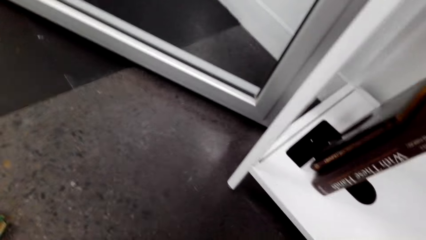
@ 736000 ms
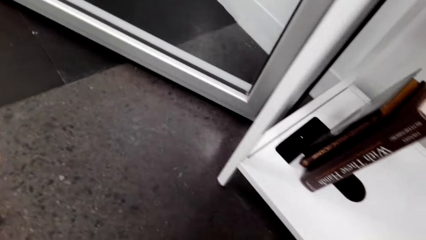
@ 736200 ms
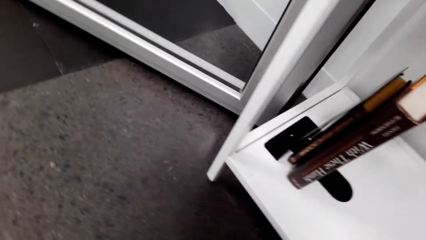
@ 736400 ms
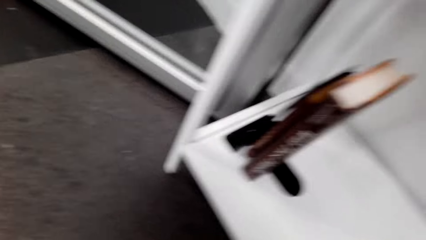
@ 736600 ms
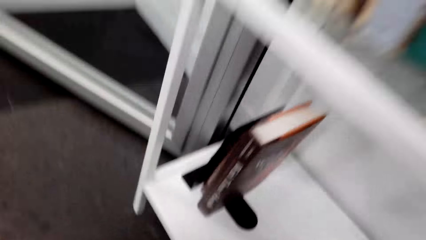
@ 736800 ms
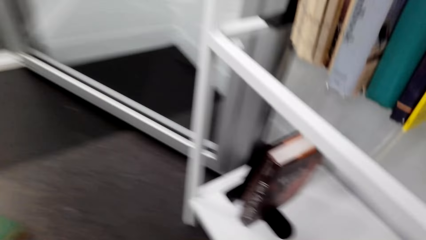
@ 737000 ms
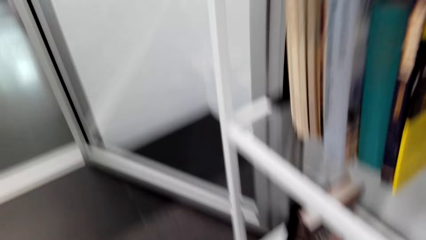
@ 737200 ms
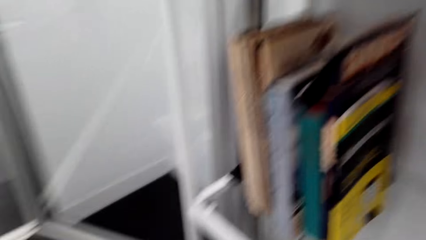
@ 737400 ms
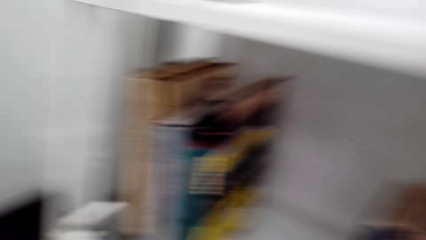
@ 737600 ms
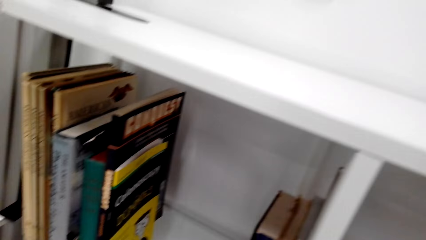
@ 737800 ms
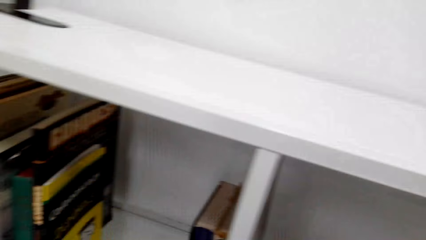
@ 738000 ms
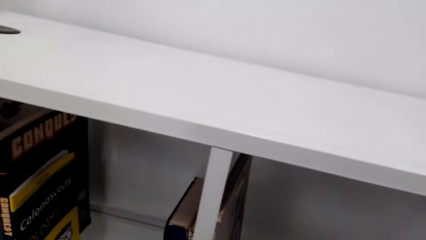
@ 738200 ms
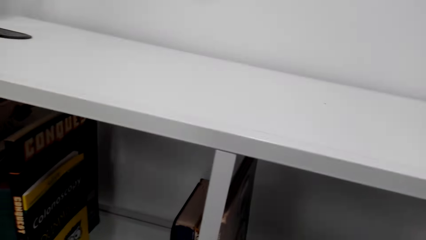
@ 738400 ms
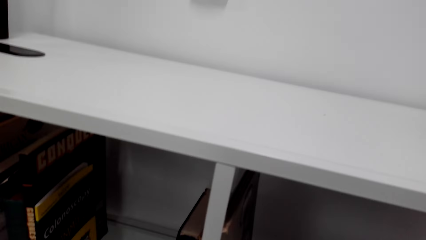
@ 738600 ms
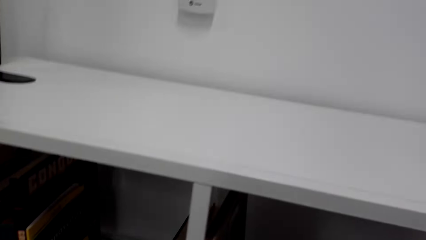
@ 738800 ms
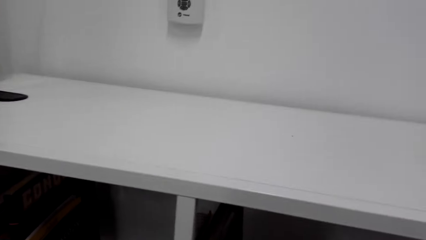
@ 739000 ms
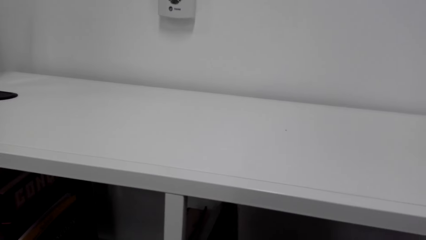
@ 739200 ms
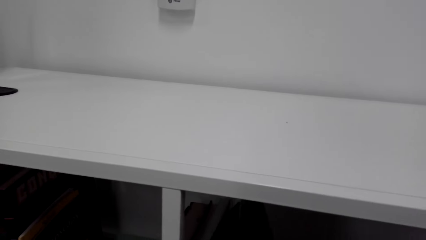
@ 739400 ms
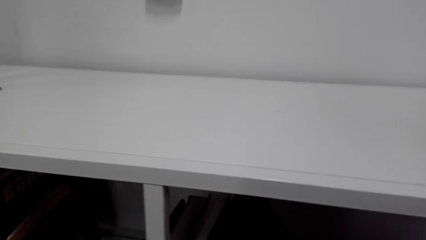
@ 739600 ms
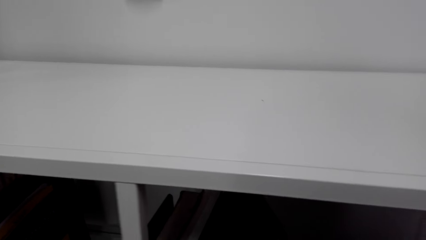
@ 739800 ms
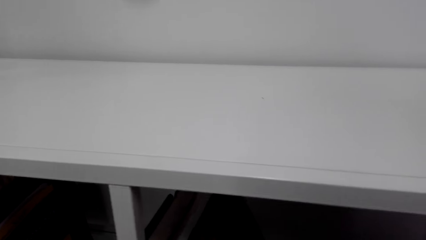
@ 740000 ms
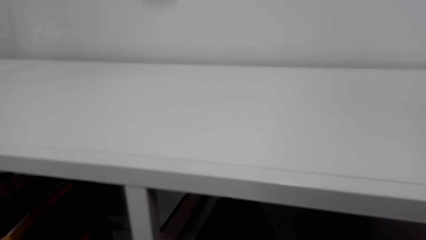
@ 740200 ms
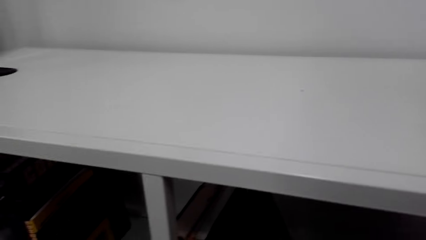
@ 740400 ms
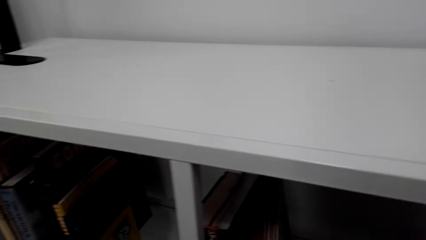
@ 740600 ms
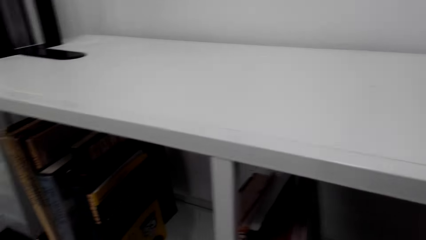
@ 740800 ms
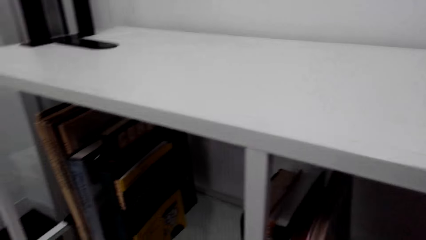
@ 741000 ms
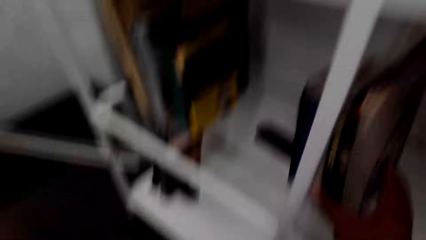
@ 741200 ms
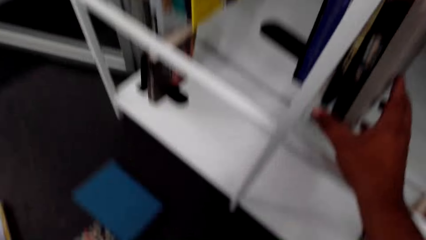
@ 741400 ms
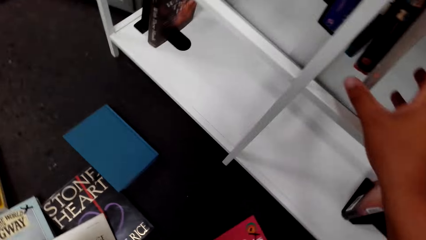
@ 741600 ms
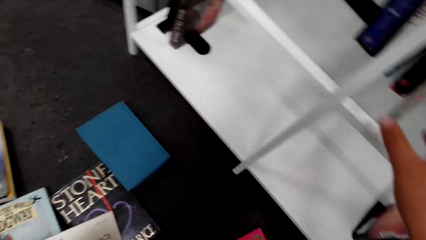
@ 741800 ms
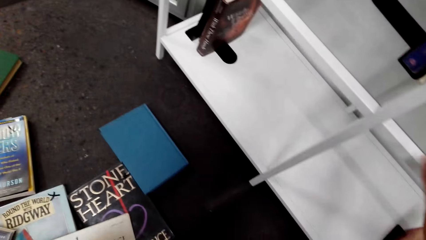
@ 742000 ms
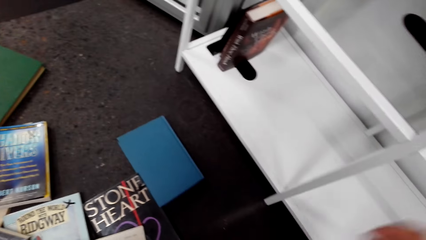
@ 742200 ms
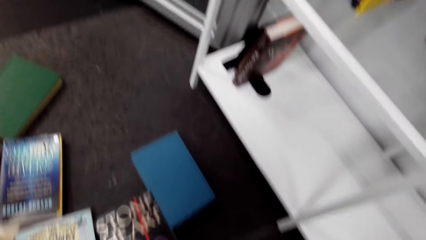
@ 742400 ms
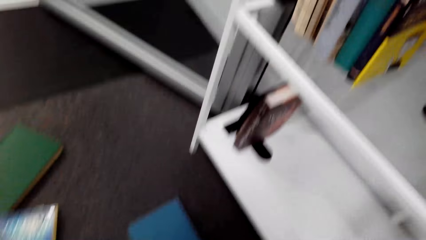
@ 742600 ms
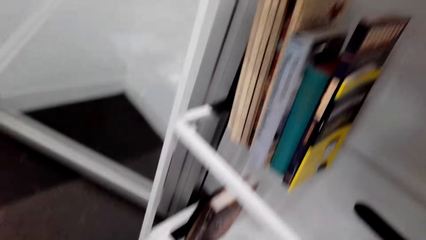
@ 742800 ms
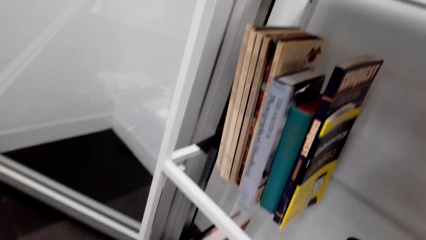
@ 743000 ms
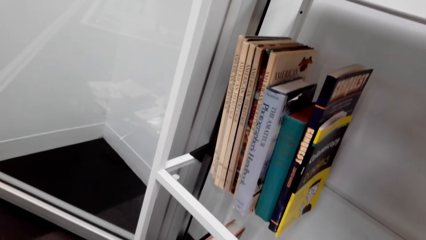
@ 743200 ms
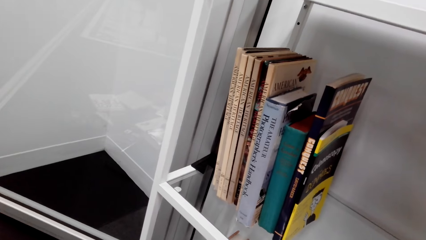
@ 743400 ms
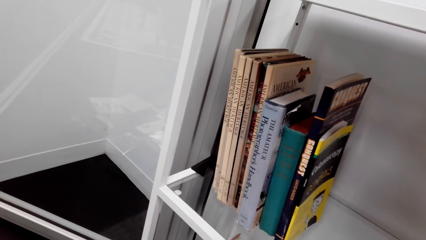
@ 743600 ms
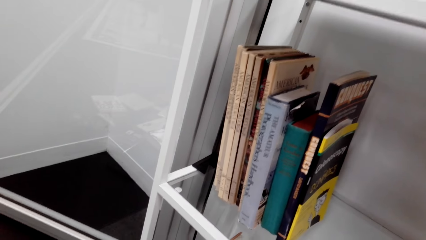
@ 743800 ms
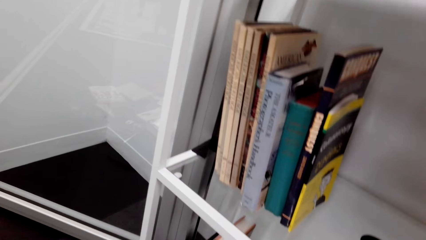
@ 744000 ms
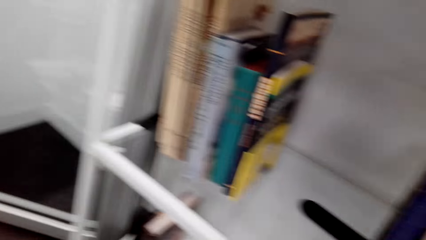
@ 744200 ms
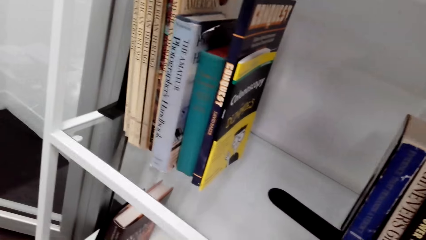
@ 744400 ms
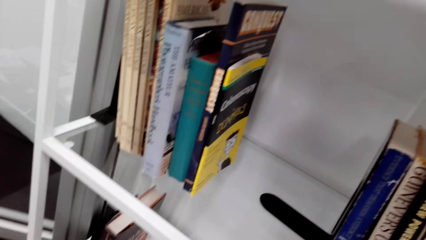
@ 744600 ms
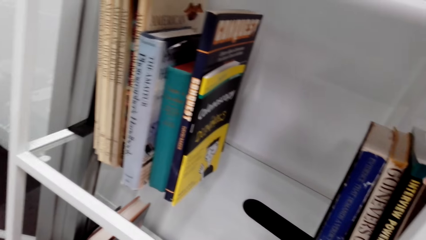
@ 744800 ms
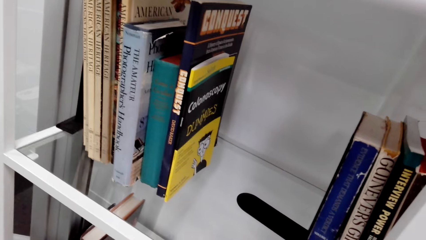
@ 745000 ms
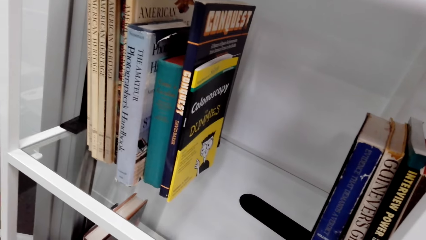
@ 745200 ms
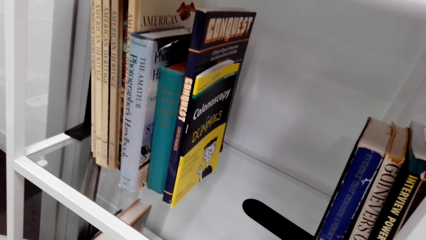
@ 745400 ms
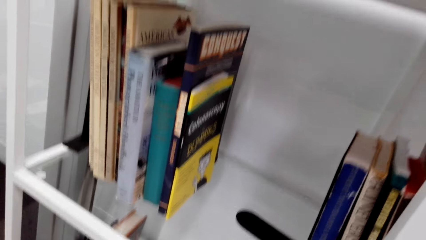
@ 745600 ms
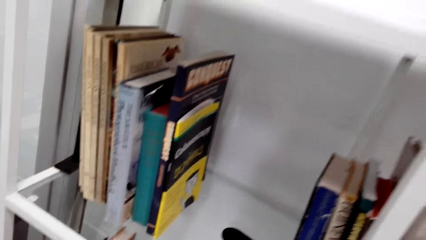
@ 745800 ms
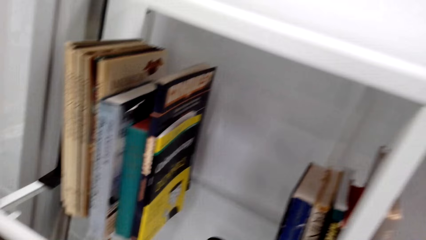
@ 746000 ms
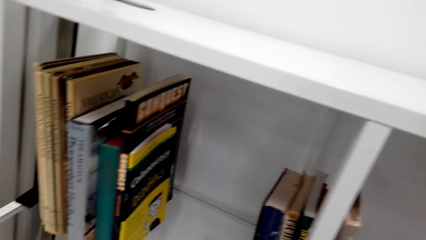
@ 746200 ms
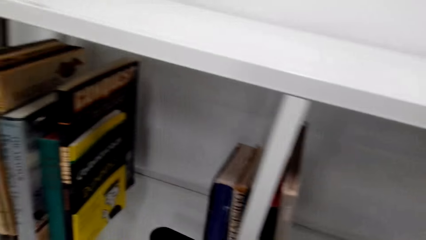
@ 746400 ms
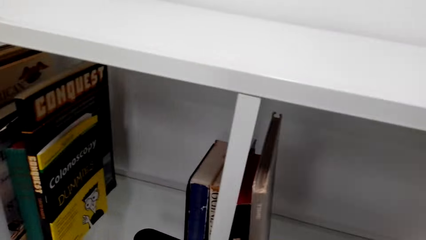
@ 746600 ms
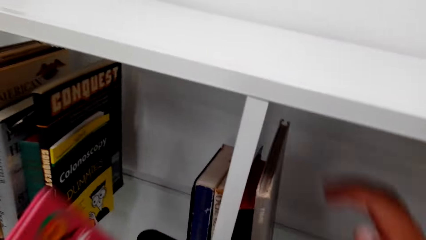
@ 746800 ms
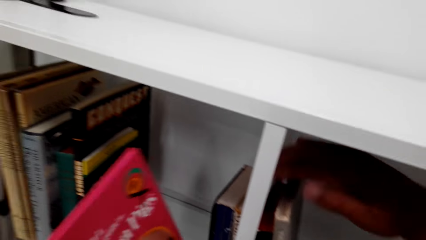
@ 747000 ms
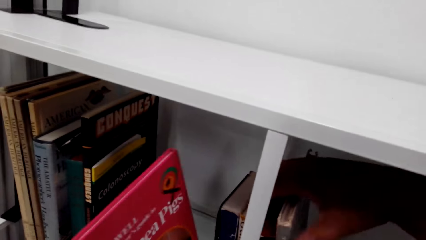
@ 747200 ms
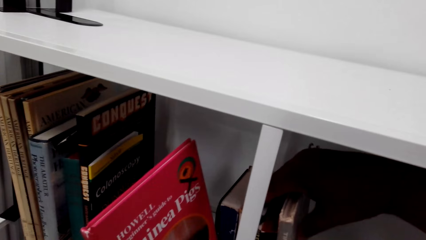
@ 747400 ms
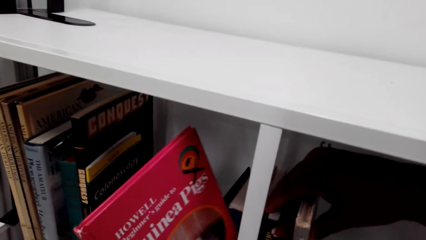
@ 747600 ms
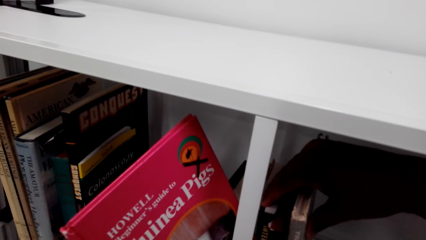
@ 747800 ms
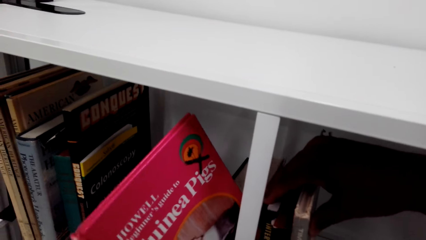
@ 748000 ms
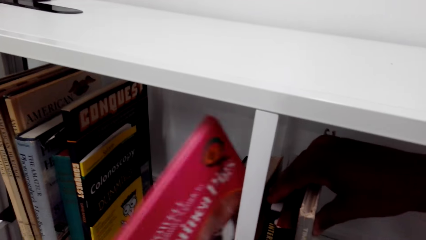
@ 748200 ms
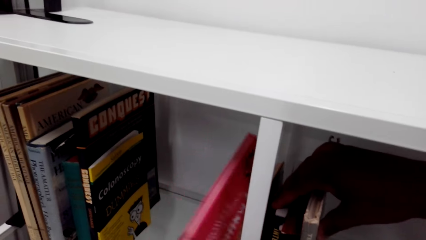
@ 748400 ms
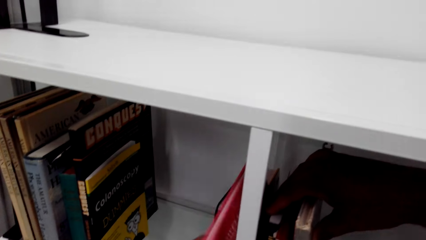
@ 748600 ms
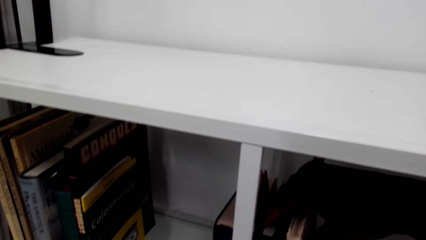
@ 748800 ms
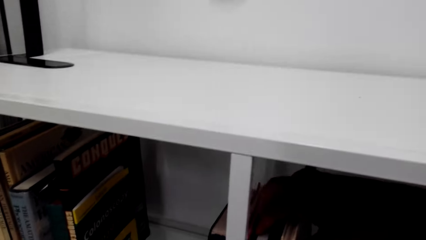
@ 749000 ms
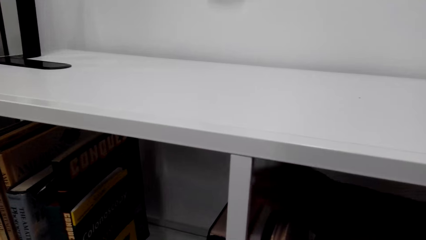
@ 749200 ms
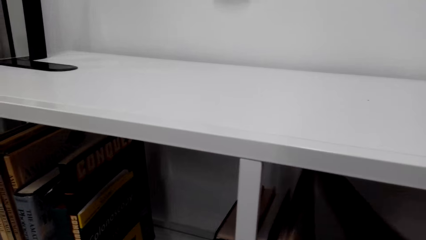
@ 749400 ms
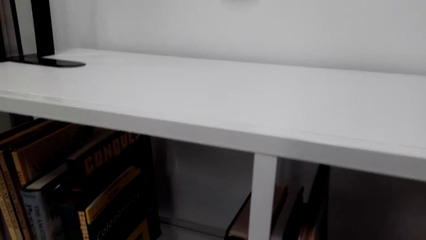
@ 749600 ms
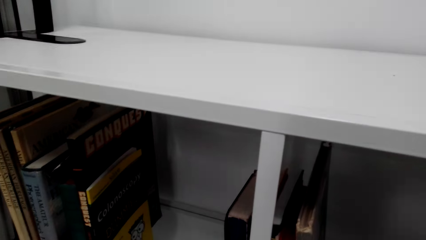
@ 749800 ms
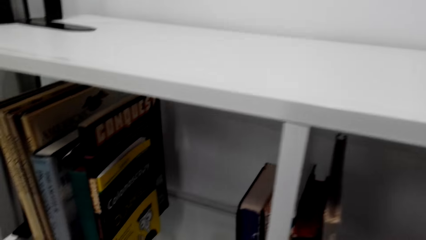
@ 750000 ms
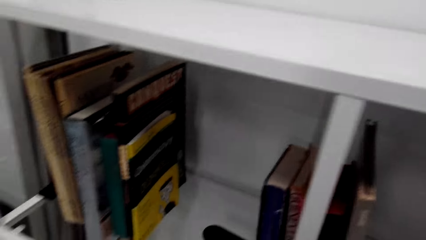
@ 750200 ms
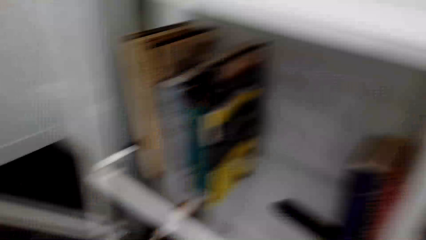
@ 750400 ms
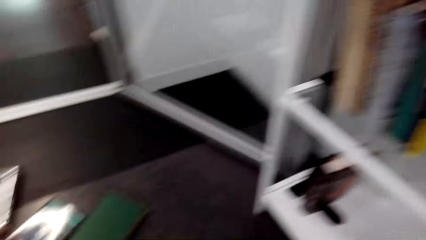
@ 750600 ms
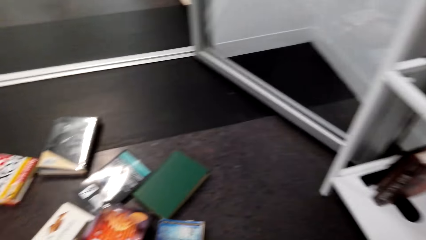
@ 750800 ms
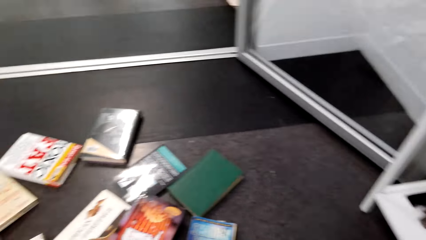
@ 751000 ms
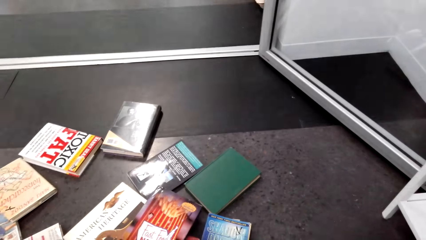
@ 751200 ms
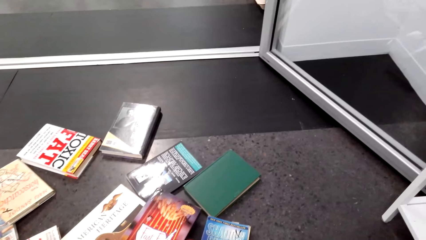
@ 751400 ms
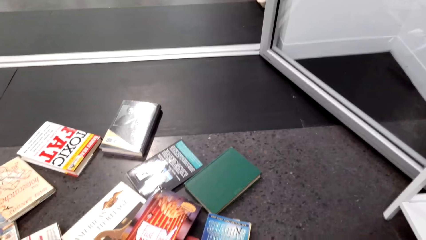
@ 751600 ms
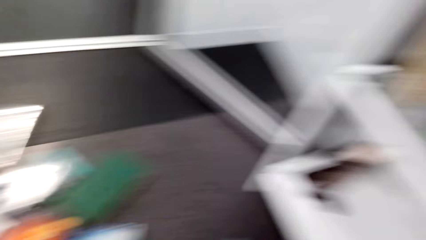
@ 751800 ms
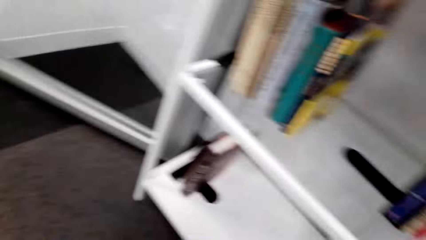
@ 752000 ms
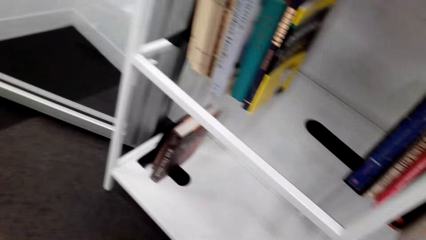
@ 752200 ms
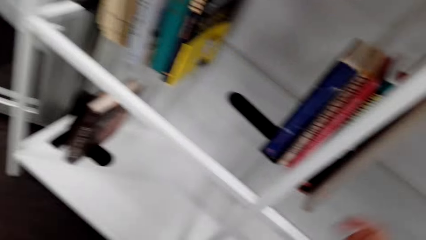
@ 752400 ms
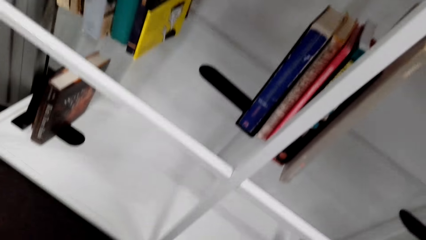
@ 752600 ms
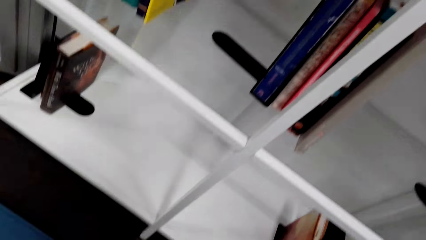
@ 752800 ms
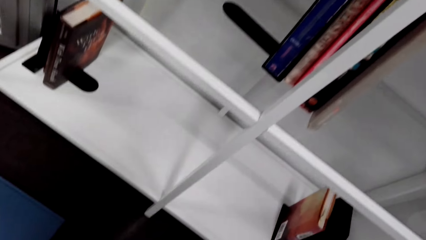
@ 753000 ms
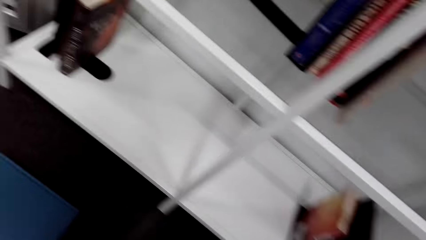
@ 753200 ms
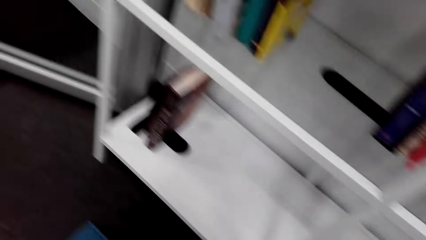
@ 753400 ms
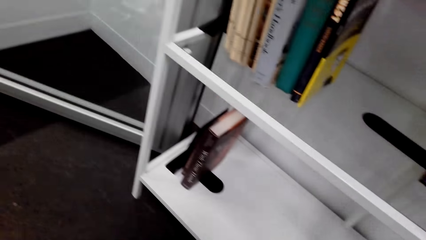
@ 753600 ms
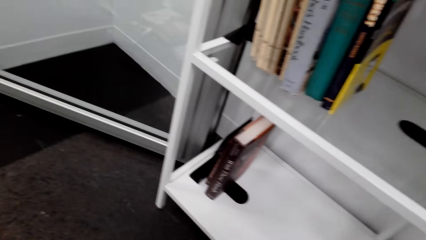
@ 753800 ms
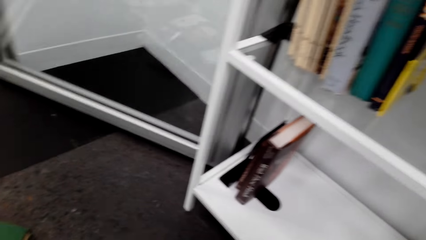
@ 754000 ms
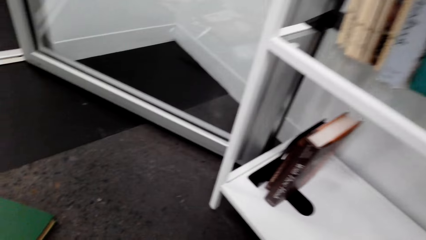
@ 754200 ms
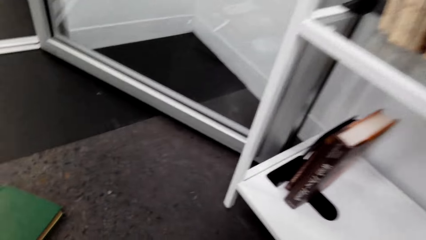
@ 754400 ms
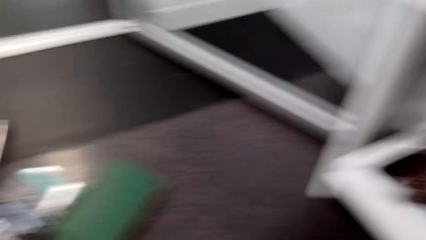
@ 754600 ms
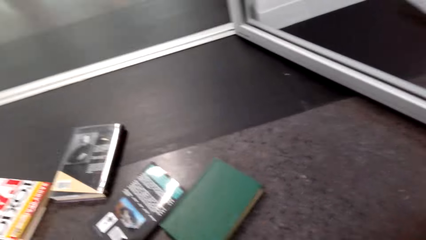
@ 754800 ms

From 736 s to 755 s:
The camera wearer holds books. They hold the bookshelf with the right hand. They look around. They pull books from the shelf with the right hand. They put the book on the shelf with the left hand. They look around.
